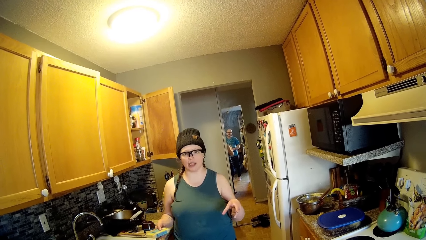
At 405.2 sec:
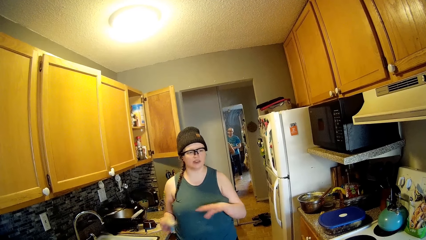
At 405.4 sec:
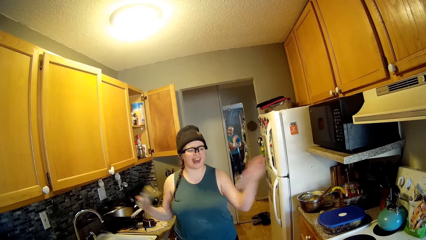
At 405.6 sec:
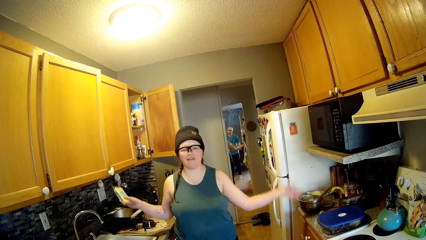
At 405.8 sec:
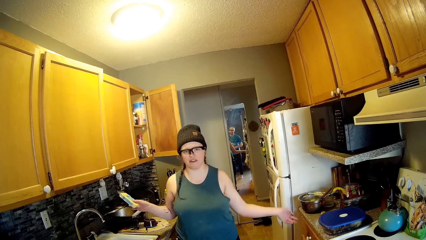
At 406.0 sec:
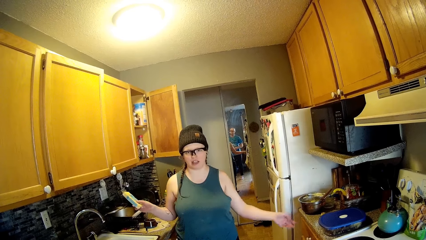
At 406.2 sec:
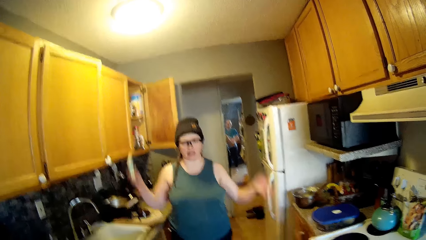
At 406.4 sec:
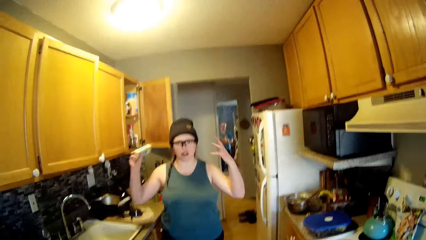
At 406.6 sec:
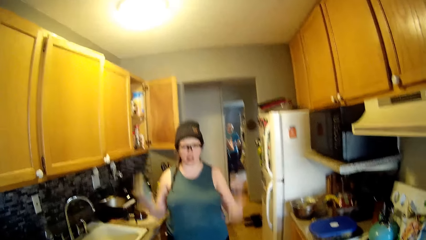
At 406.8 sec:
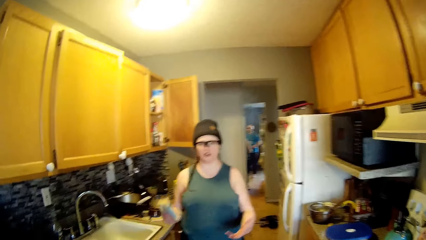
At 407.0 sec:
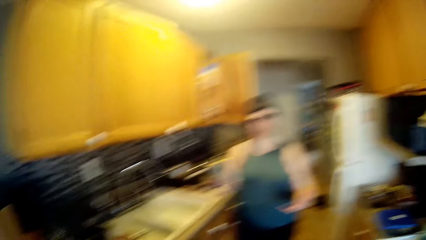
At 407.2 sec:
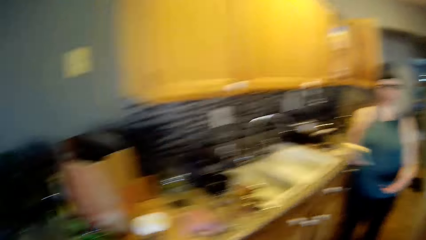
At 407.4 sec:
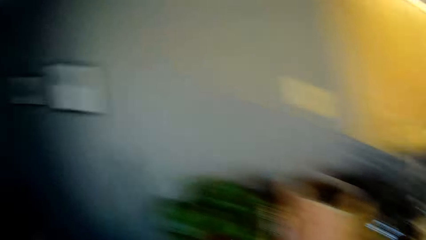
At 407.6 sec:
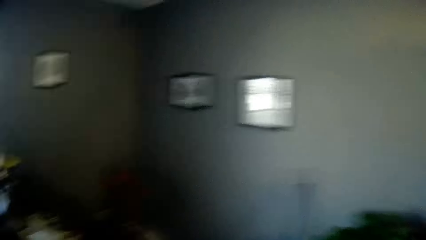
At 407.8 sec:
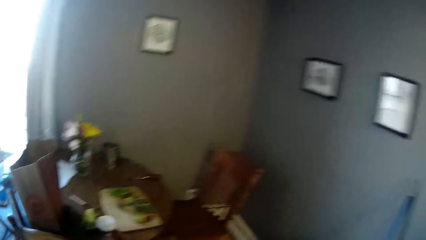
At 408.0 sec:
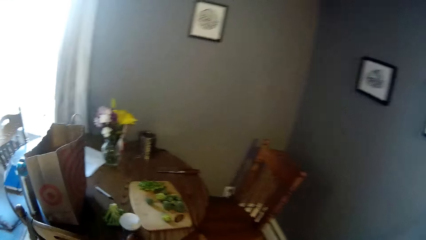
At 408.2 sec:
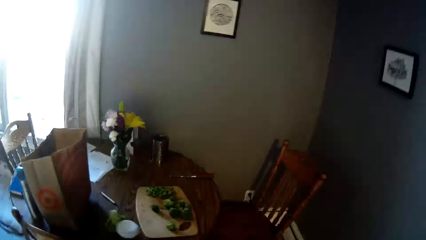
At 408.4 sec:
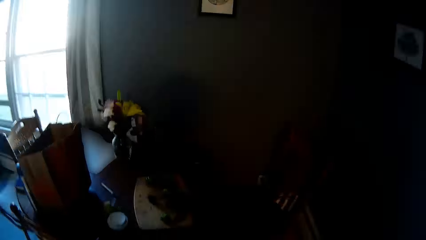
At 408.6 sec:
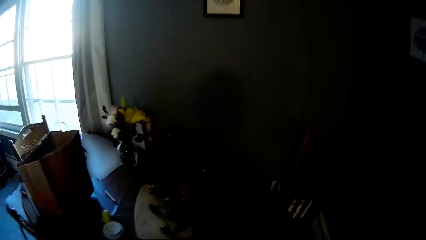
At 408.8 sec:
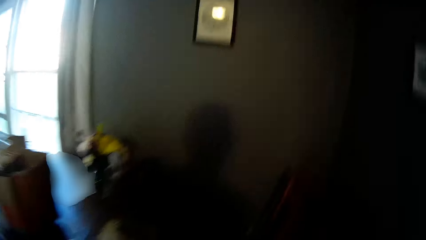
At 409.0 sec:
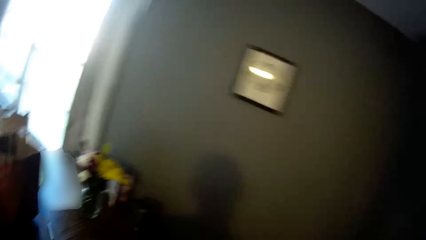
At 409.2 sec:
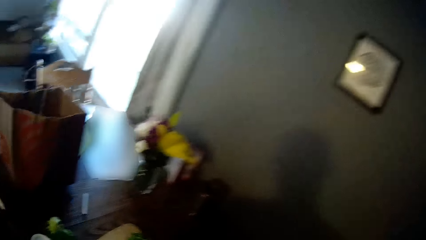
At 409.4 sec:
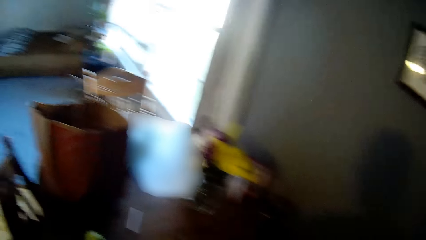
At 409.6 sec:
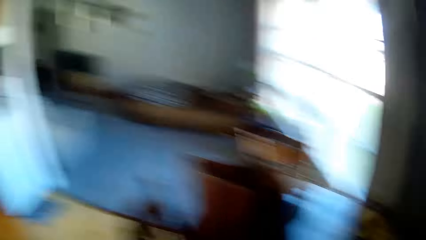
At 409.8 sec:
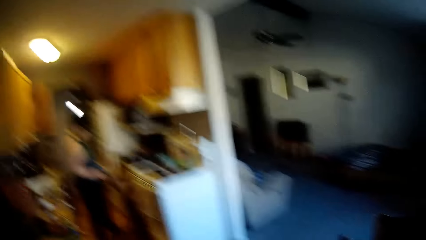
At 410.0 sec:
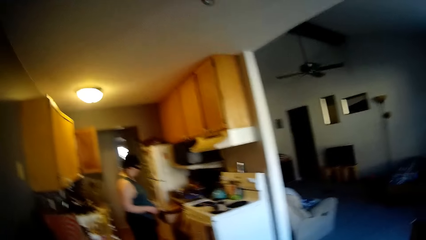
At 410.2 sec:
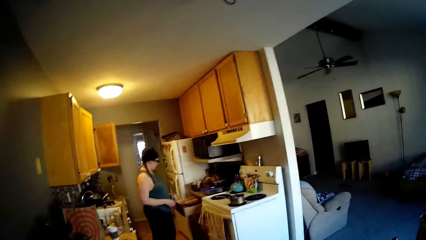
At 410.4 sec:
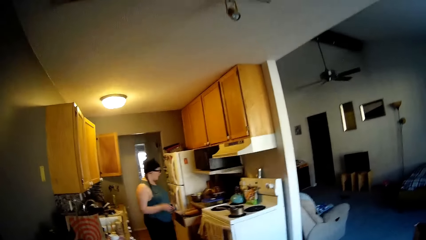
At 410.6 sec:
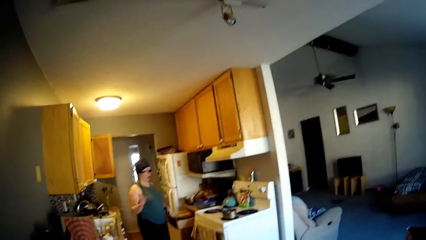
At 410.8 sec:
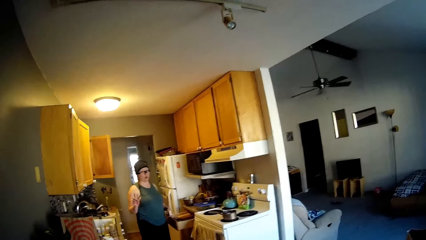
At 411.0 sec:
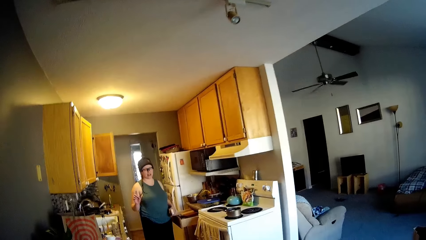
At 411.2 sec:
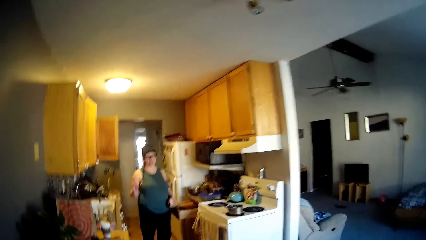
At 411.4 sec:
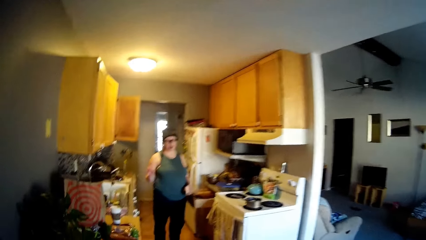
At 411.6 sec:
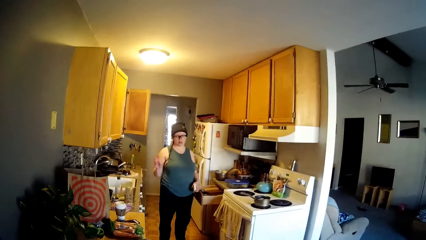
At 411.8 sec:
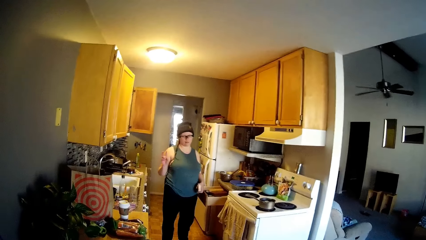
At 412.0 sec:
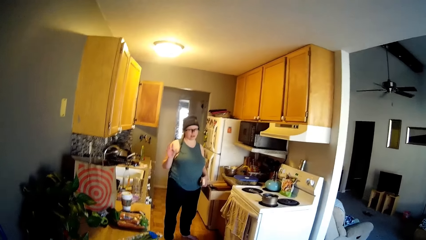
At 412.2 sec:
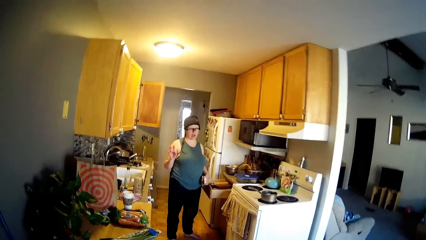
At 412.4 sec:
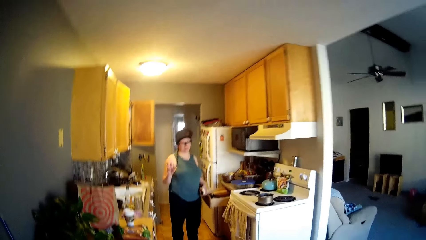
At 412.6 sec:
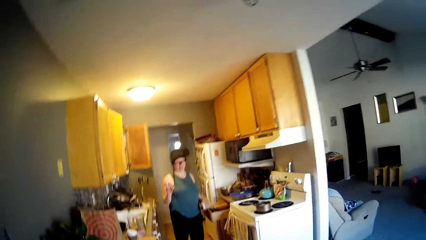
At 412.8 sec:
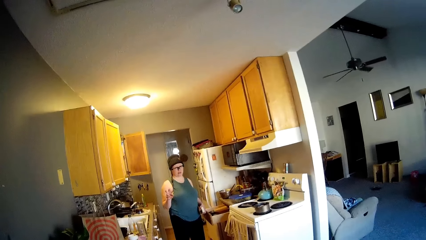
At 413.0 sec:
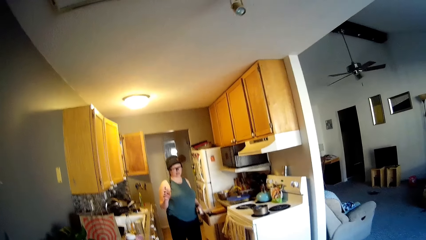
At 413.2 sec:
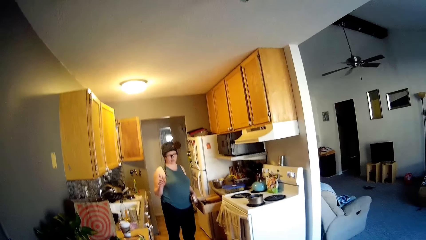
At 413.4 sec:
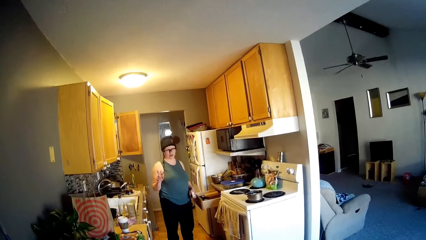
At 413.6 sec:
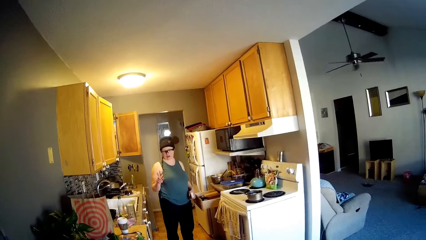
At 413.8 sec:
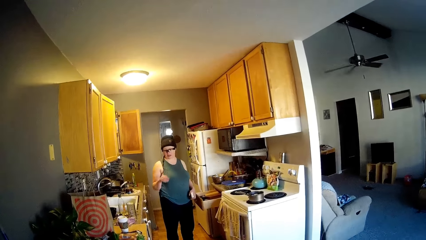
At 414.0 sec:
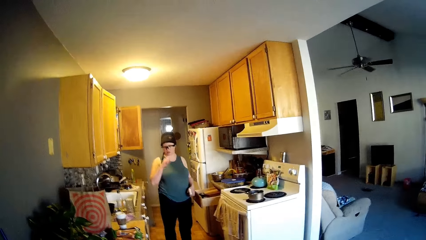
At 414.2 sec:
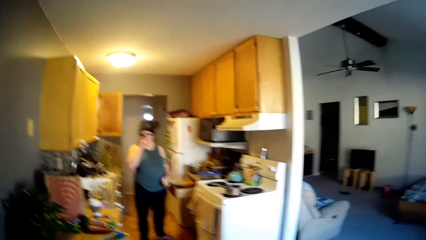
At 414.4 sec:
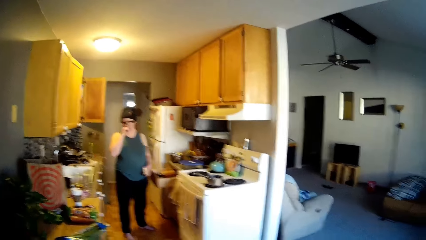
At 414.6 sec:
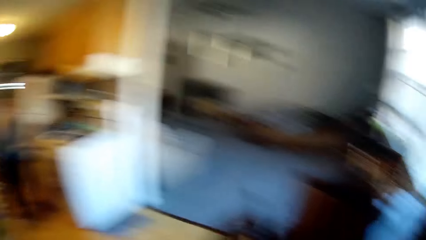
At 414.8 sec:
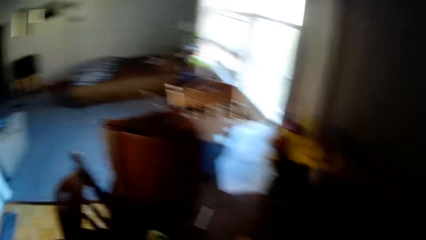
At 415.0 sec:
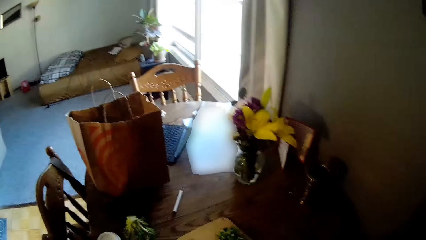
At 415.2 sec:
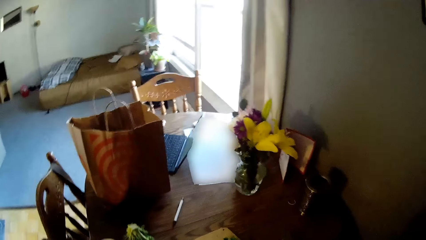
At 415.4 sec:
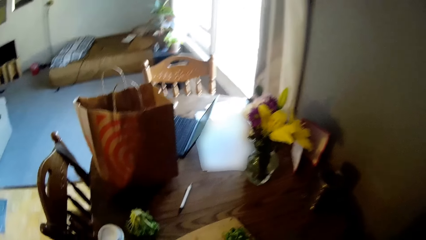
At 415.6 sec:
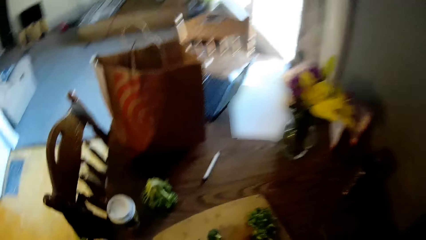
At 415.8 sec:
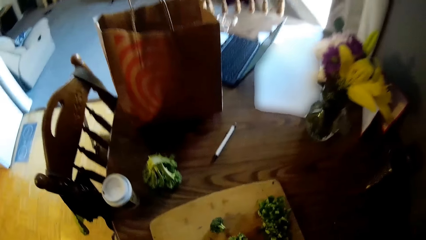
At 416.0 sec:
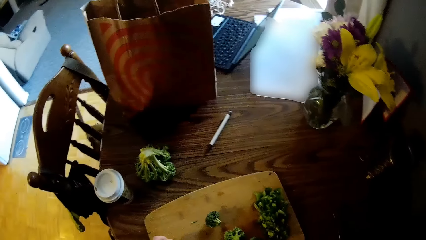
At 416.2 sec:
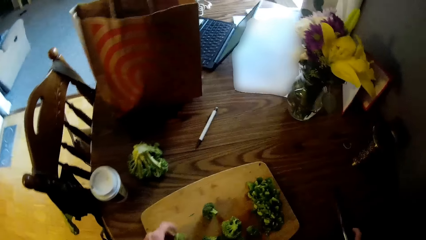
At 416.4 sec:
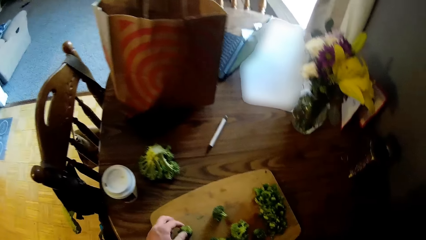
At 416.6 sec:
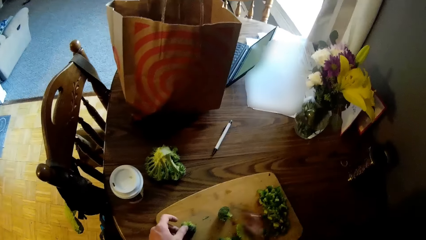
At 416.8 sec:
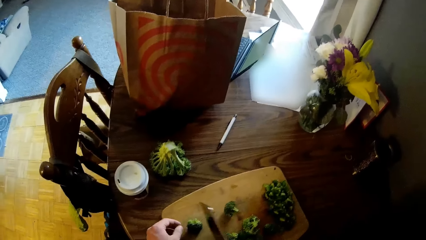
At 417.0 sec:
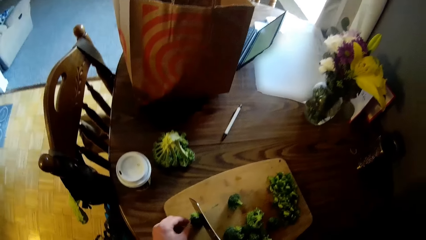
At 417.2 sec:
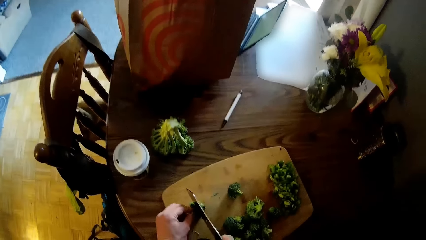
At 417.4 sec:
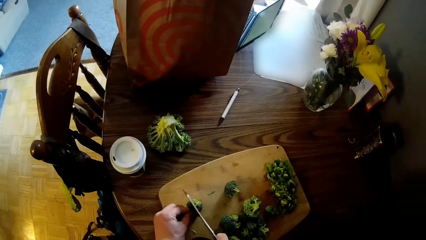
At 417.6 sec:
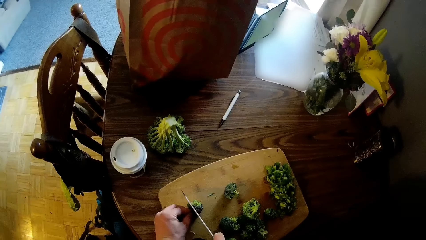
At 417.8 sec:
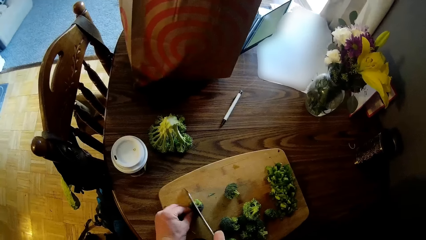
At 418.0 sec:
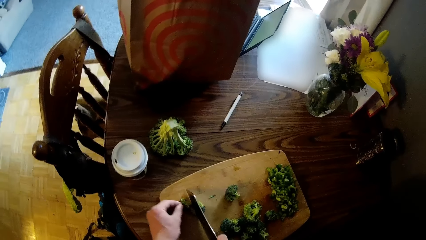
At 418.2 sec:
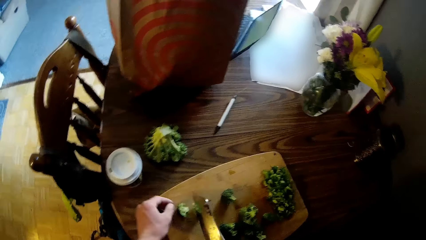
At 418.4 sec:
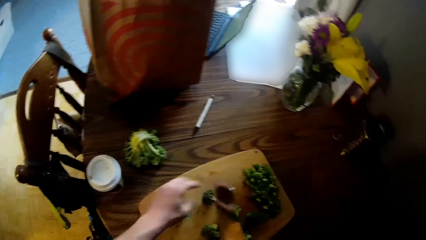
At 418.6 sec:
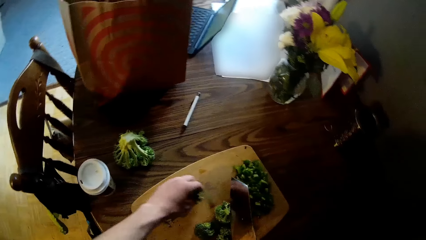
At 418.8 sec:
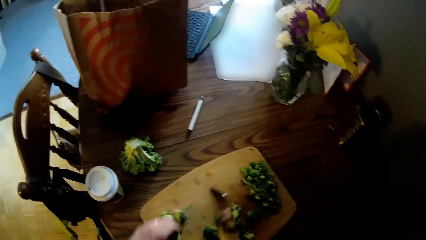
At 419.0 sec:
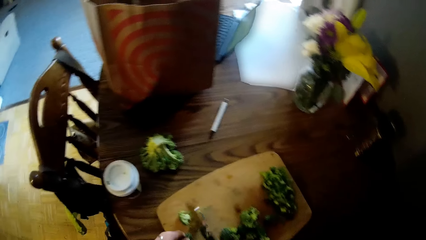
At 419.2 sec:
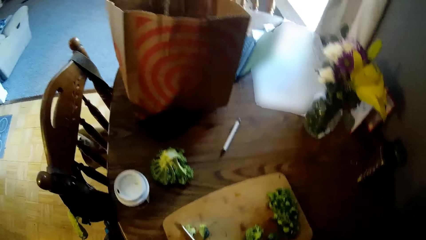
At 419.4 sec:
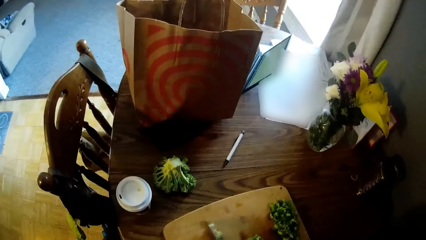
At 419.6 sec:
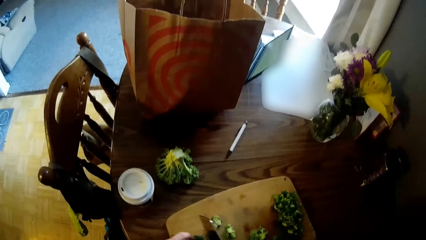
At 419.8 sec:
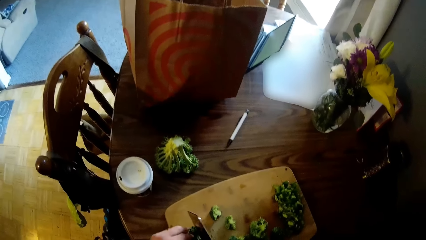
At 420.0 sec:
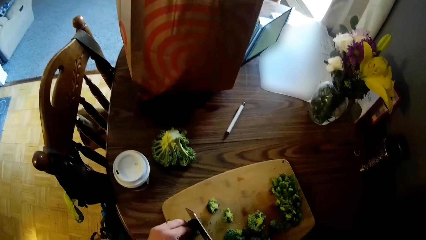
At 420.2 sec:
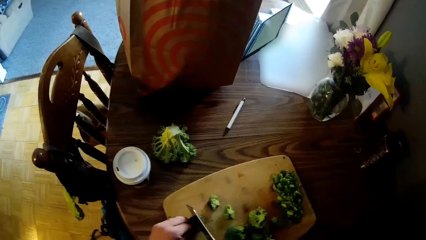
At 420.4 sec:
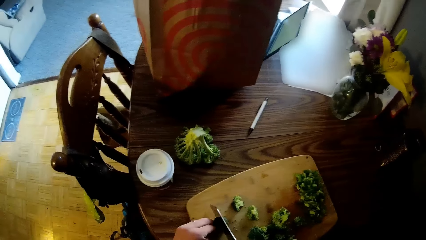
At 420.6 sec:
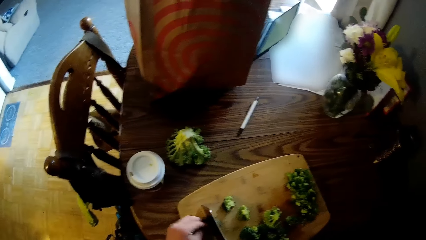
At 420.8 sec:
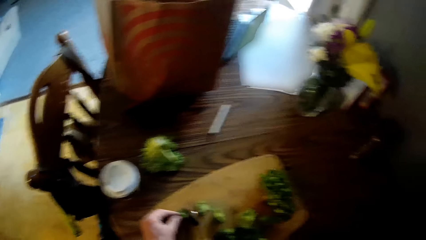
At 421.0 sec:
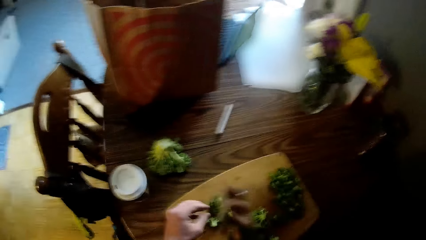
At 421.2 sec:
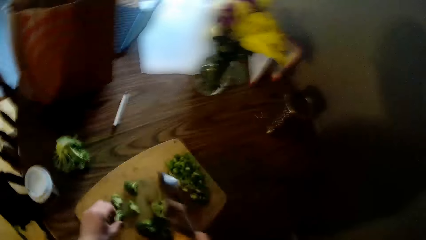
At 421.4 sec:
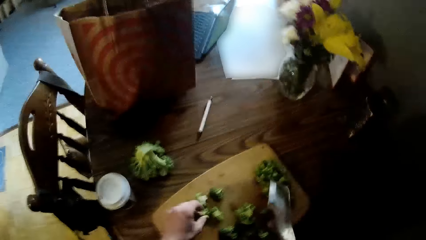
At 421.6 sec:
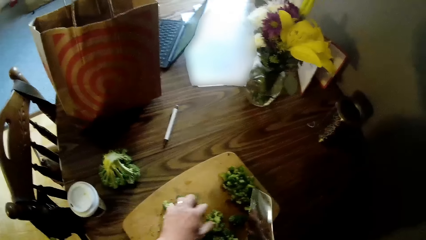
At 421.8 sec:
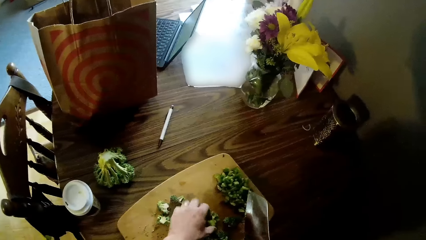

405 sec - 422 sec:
The camera wearer moves around. He talks to the woman. He picks up the knife from the table with his right hand. He cuts the broccoli on the cutting board with the knife in his right hand. He takes the broccoli from the cutting board with his left hand. He cuts the broccoli on the cutting board with the knife in his right hand.
